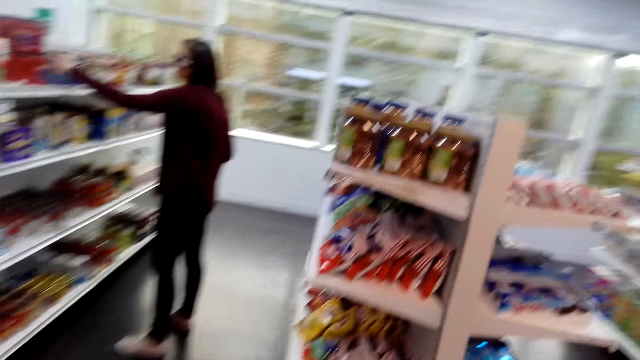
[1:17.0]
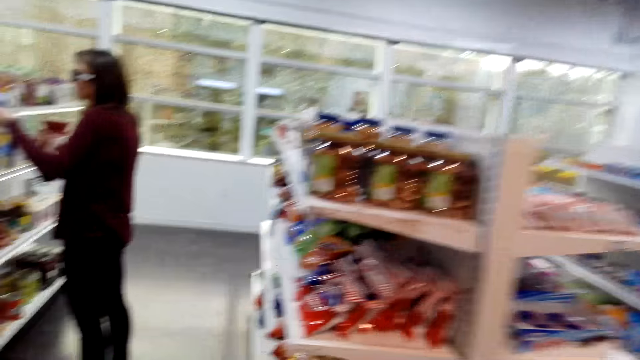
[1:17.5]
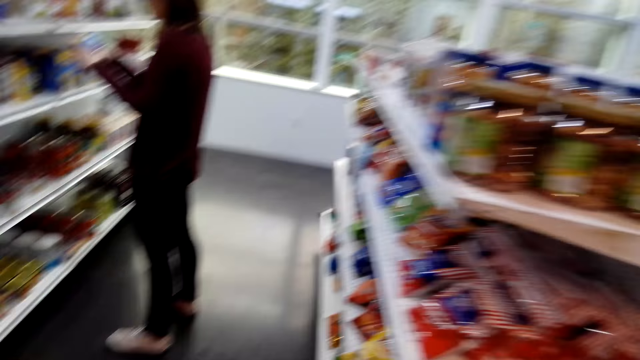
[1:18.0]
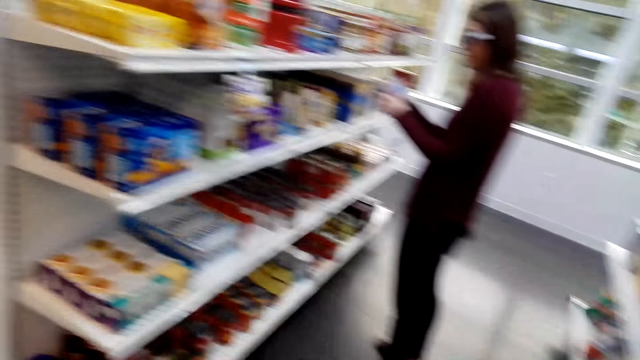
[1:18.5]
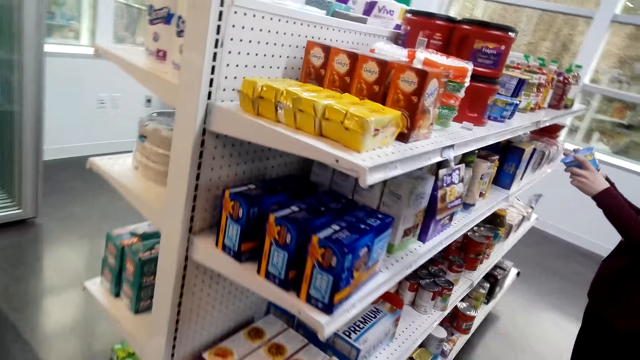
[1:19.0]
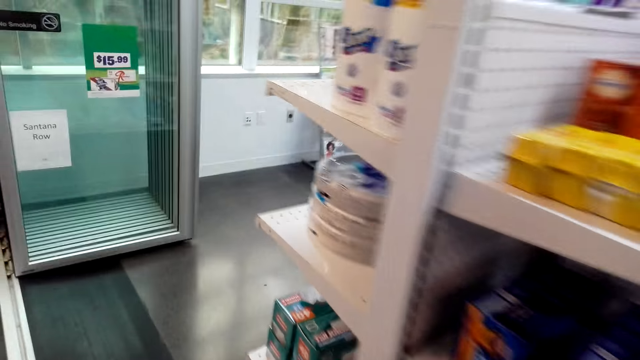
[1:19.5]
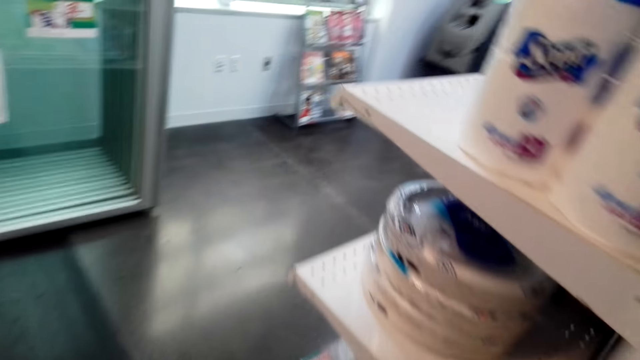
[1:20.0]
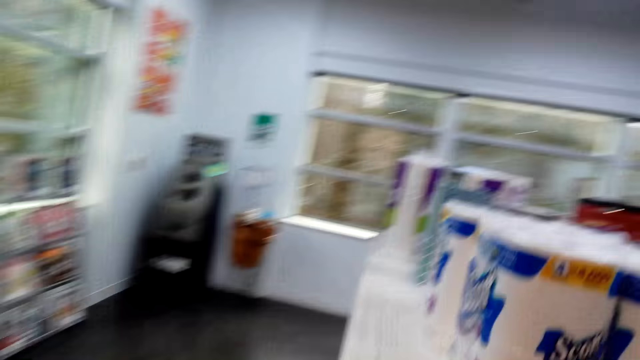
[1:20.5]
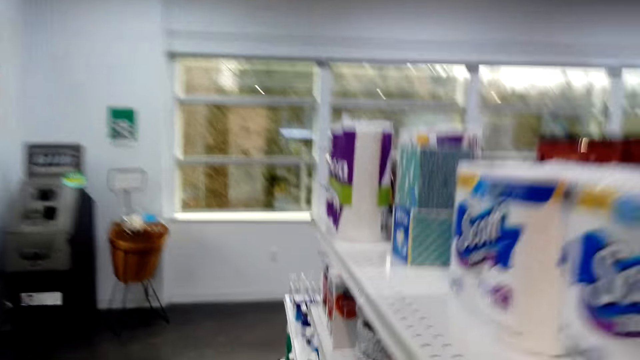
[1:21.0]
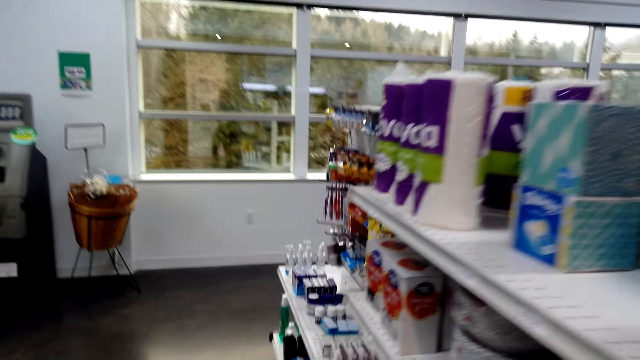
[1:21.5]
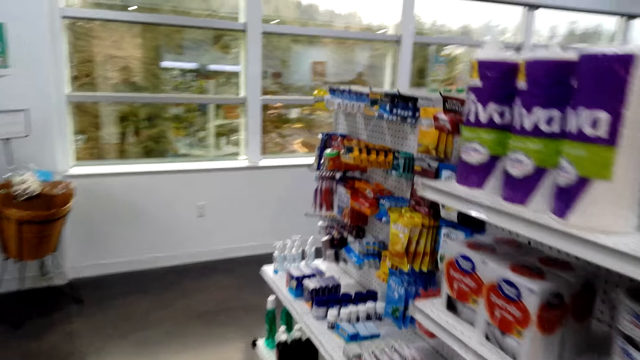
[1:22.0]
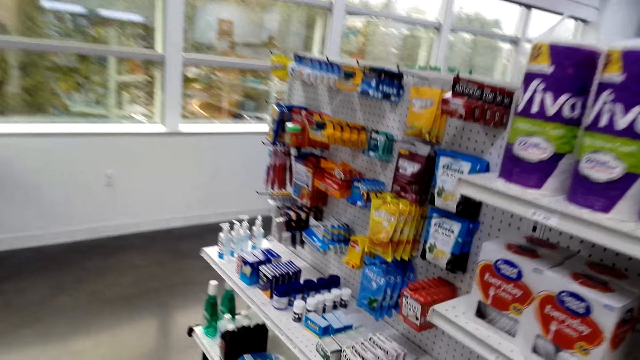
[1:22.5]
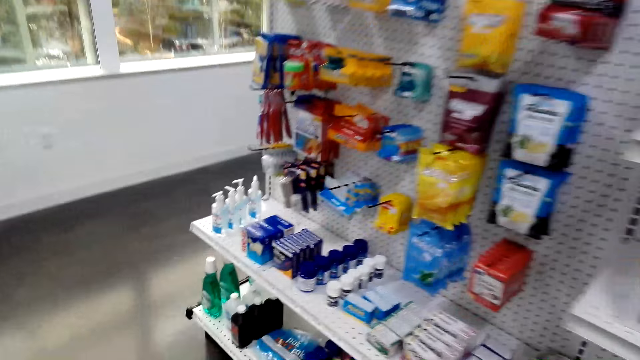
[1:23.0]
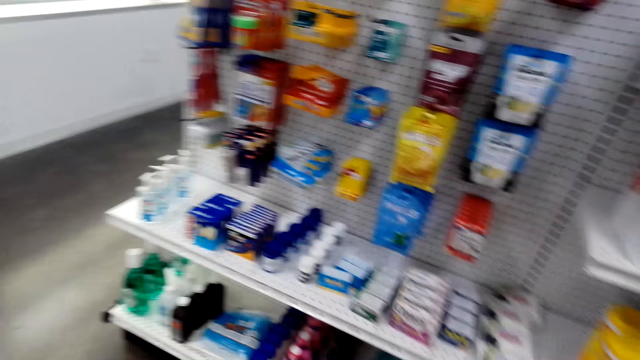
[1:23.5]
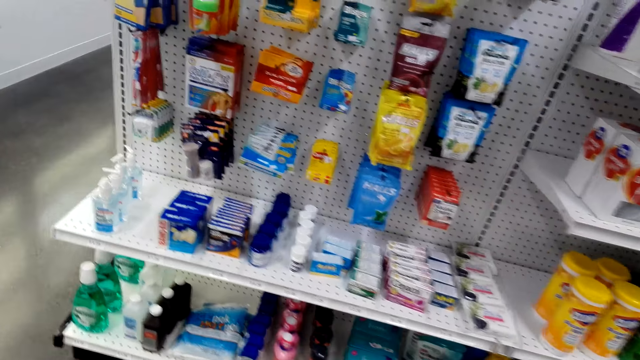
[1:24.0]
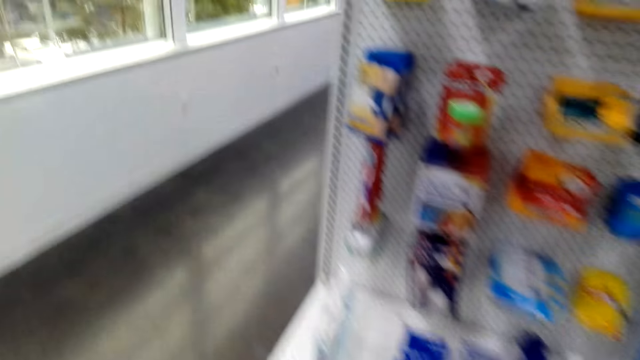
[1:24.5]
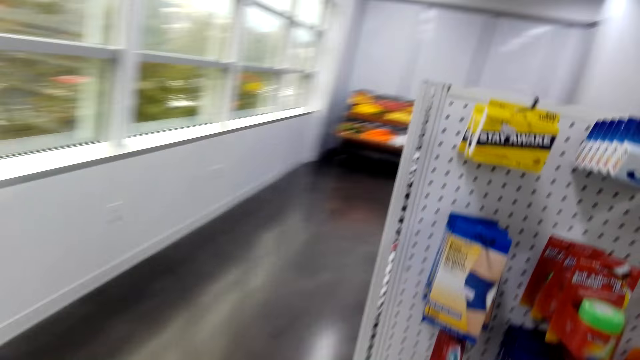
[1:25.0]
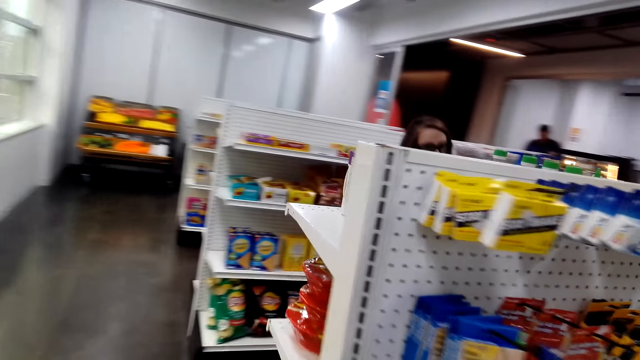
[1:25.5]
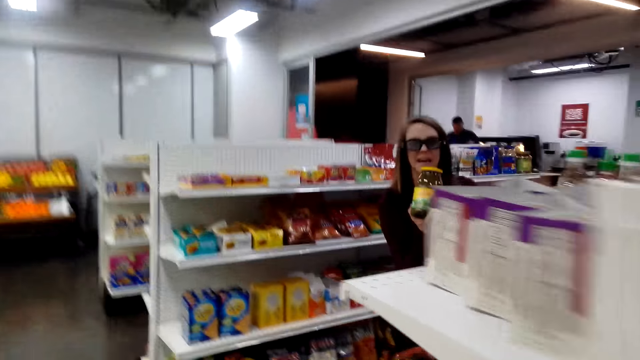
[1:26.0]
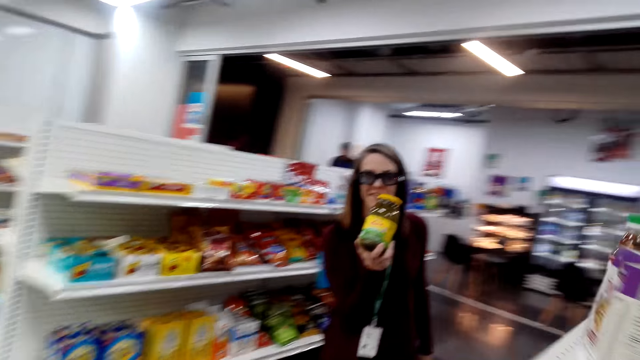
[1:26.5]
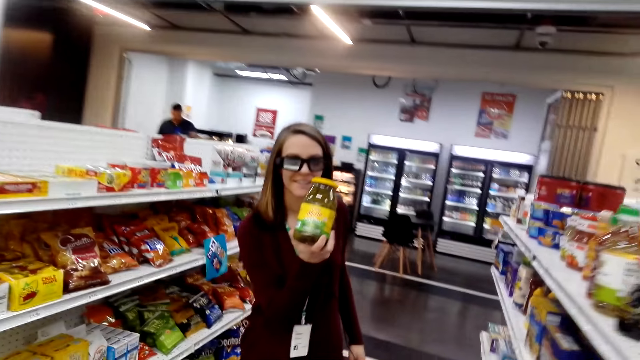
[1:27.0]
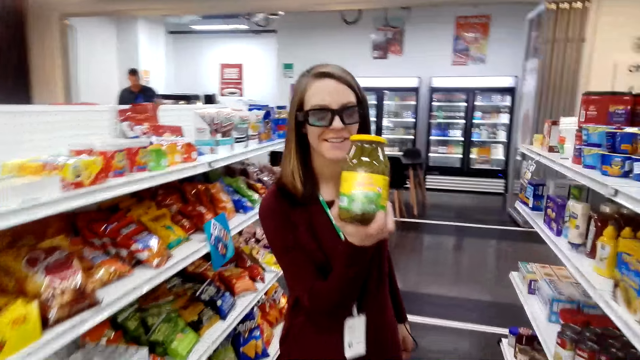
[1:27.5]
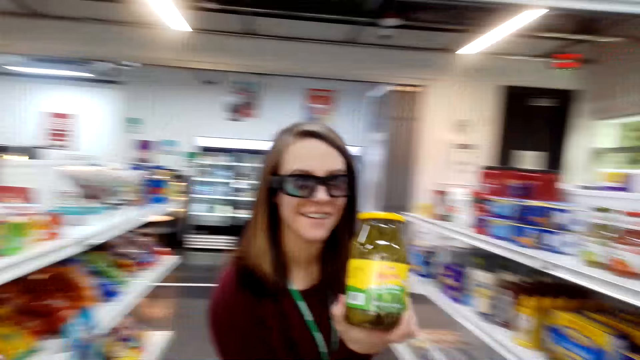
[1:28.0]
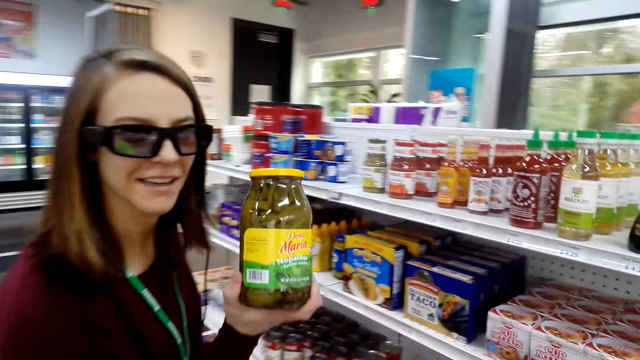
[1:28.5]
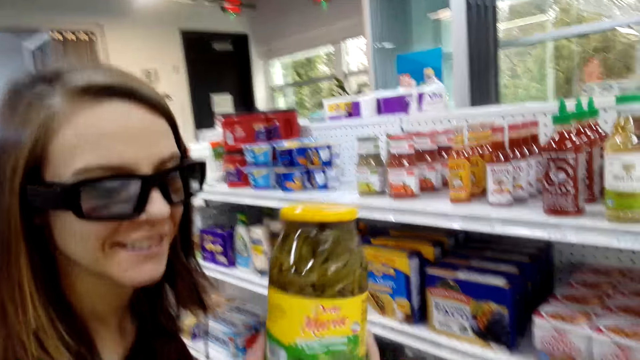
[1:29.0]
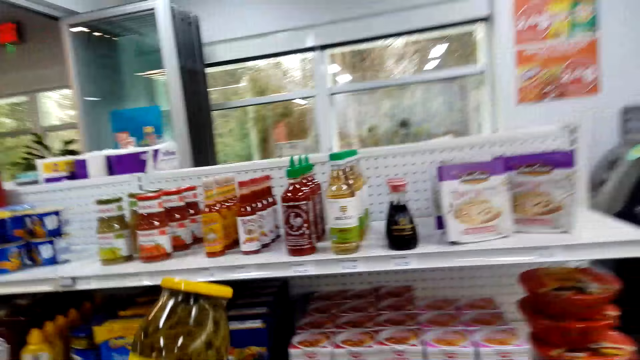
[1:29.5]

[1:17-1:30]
The camera wearer turns around. A woman shows the camera wearer a jar of olives.

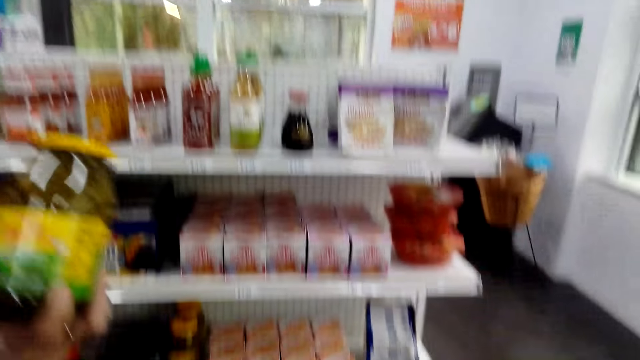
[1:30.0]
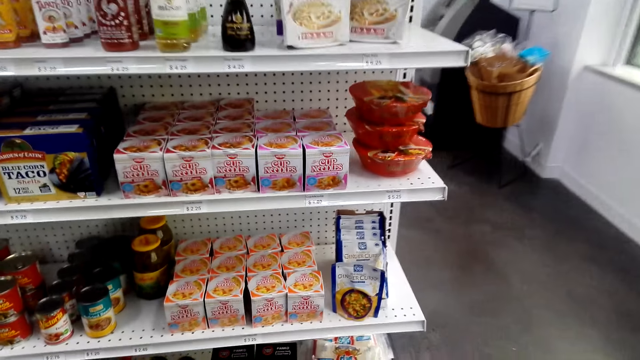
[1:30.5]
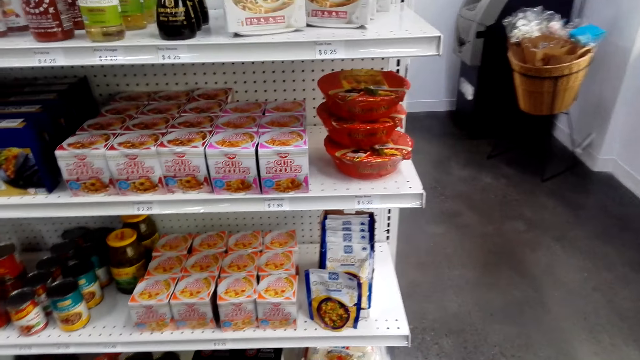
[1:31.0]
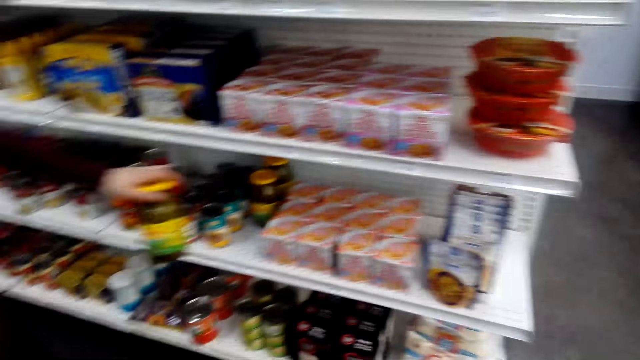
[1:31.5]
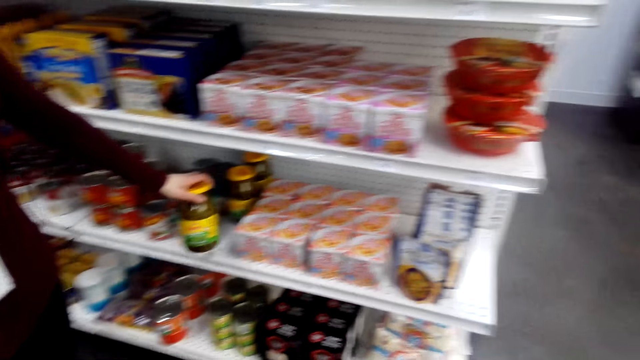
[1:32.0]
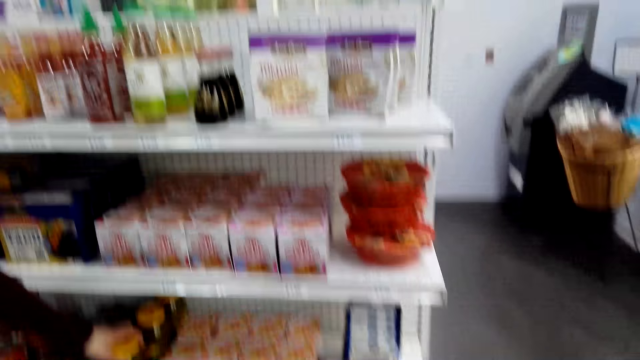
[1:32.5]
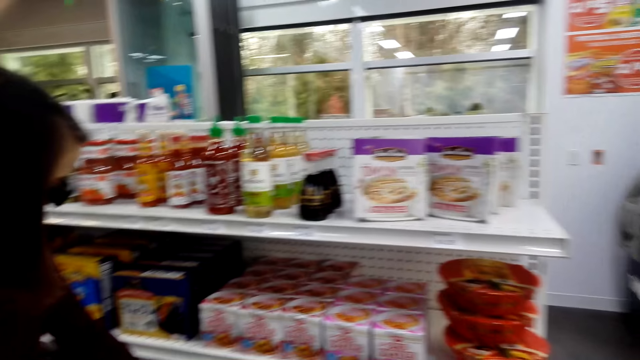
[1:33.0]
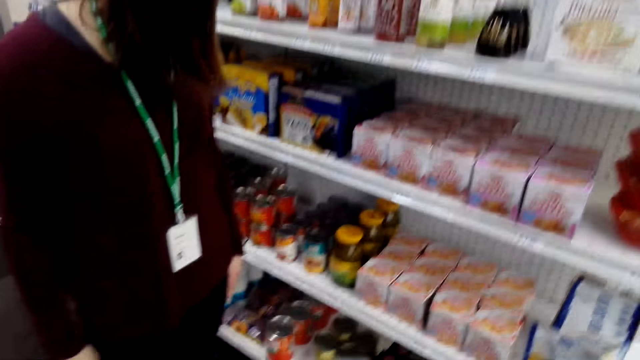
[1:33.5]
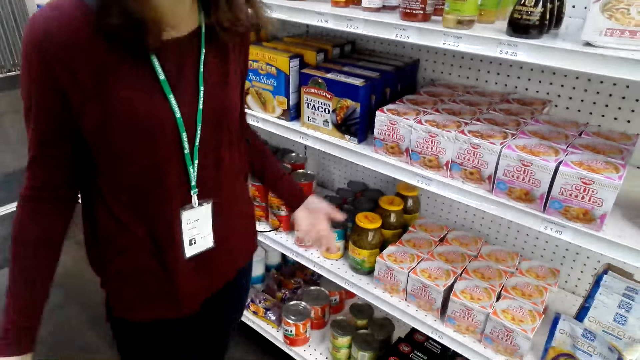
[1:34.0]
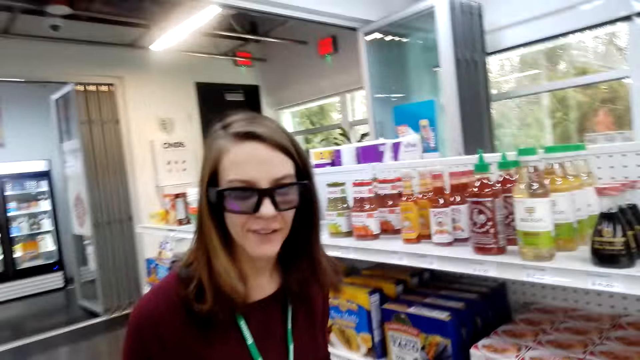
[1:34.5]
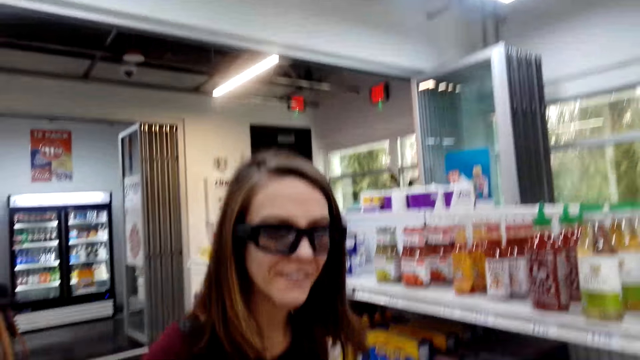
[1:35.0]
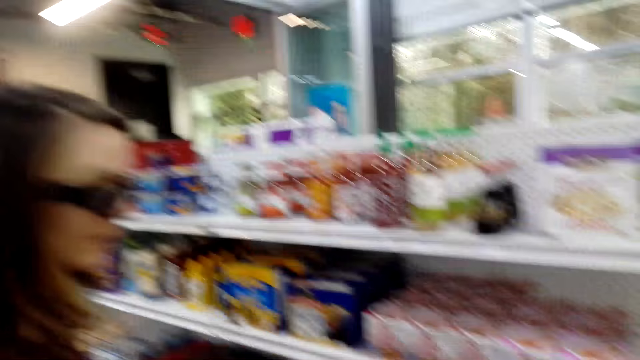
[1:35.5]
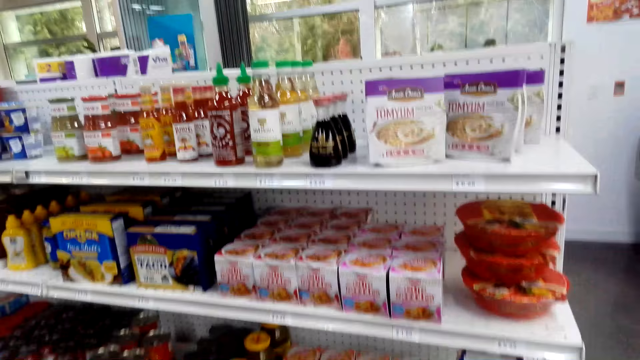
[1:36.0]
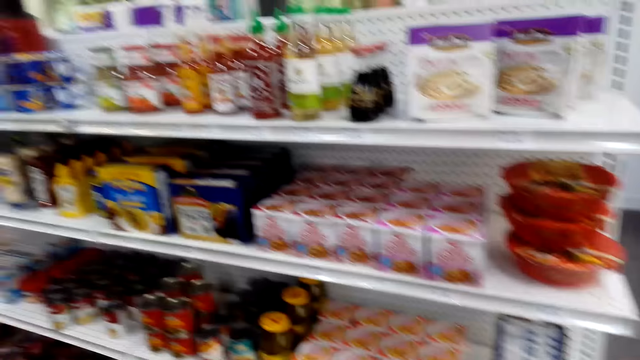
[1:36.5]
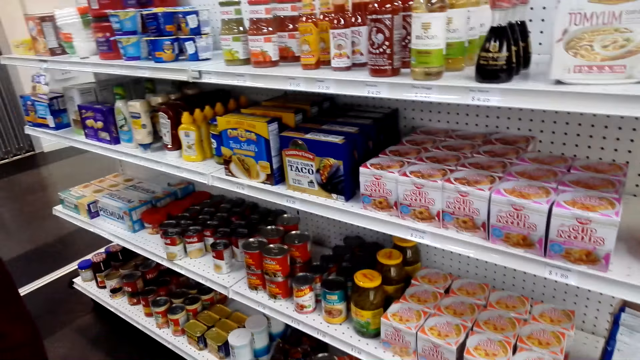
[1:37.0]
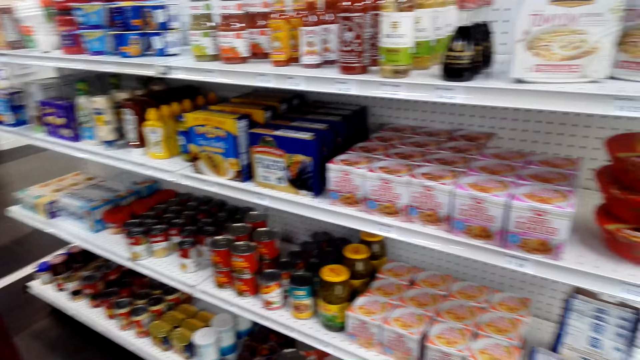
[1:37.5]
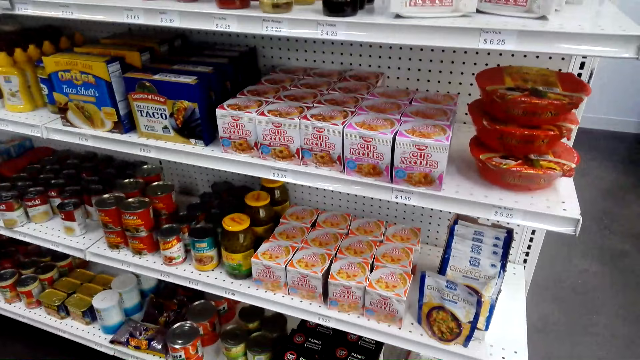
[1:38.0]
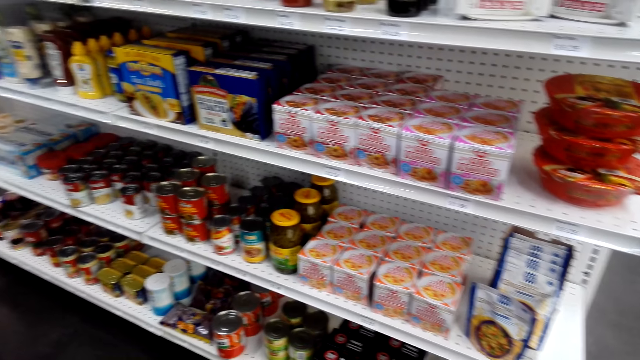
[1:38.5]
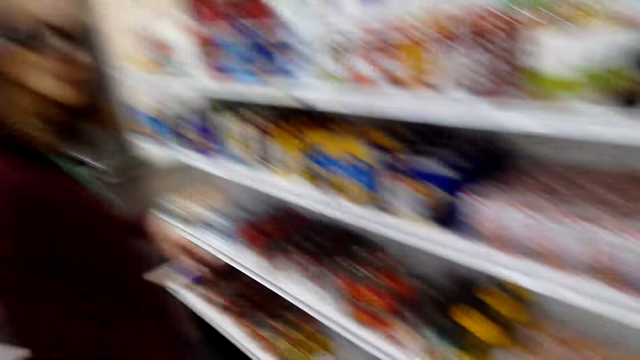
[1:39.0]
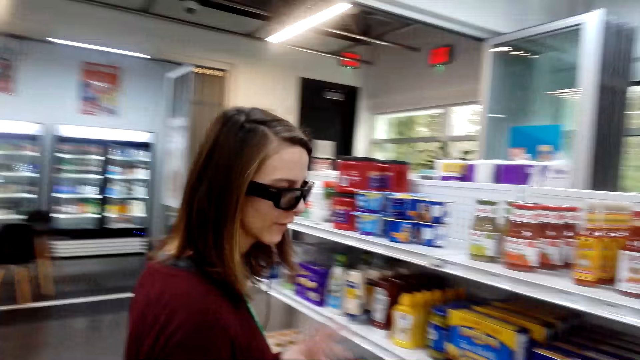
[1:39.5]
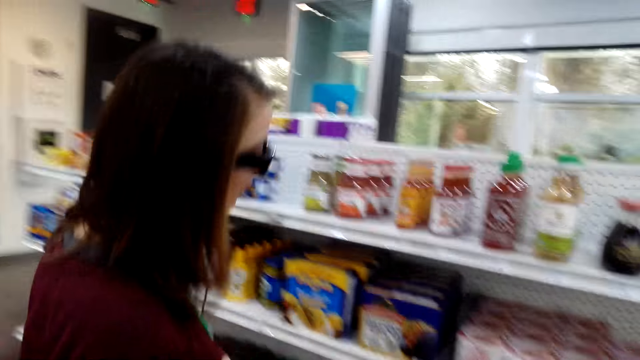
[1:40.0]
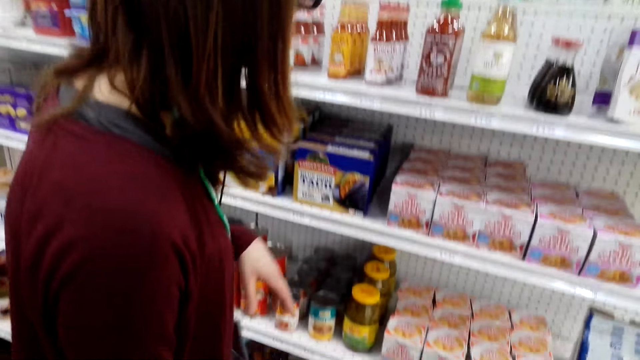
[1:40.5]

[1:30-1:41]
A woman places the jar on the shelf.
